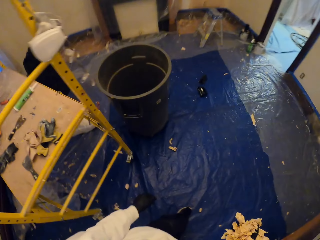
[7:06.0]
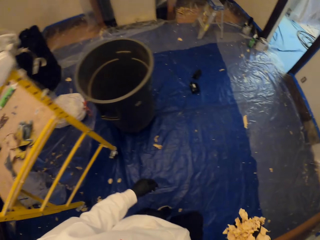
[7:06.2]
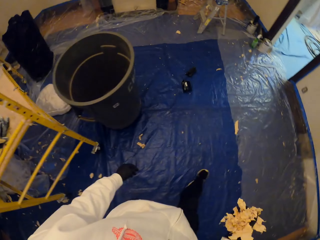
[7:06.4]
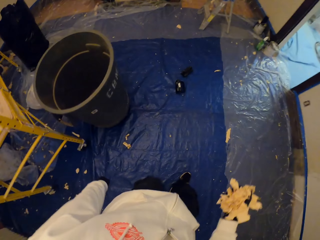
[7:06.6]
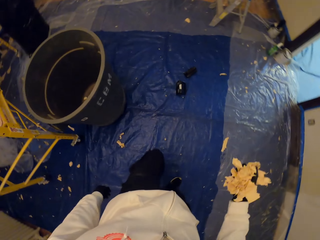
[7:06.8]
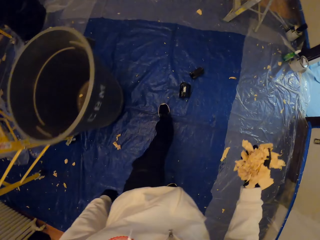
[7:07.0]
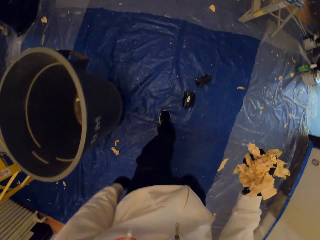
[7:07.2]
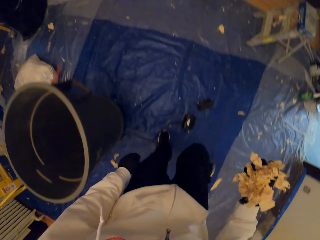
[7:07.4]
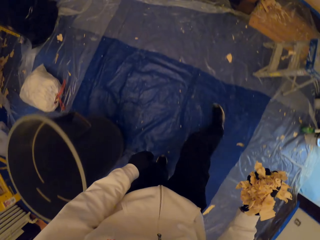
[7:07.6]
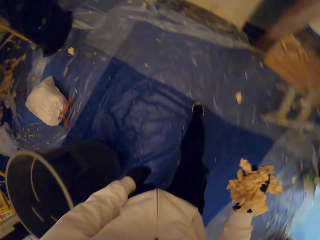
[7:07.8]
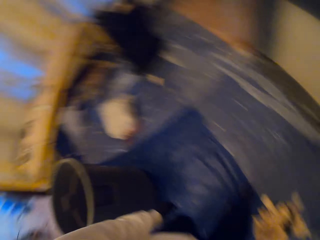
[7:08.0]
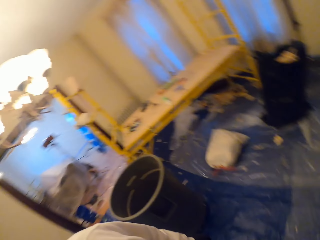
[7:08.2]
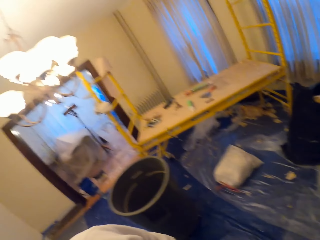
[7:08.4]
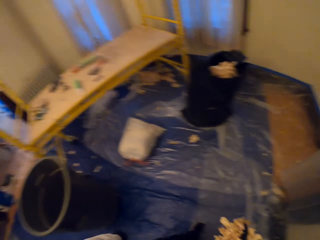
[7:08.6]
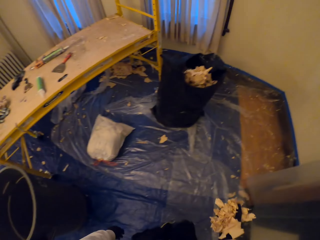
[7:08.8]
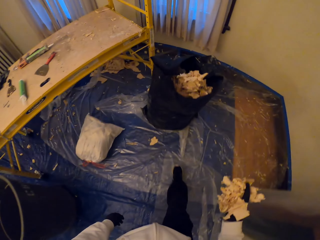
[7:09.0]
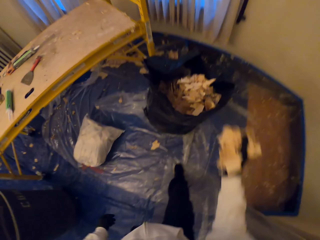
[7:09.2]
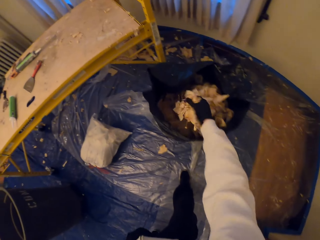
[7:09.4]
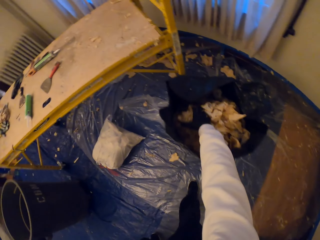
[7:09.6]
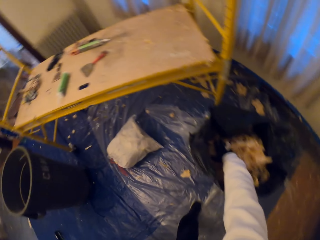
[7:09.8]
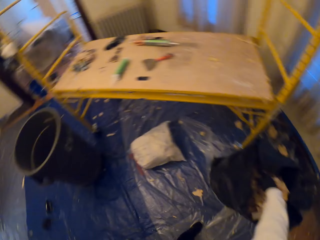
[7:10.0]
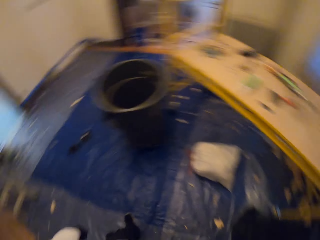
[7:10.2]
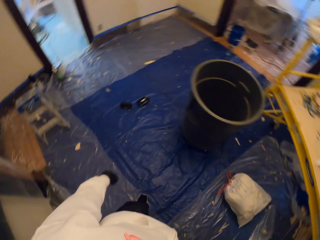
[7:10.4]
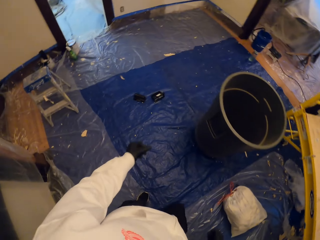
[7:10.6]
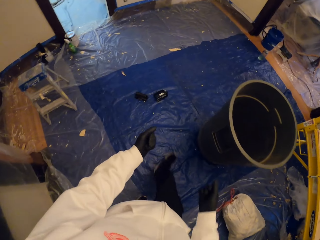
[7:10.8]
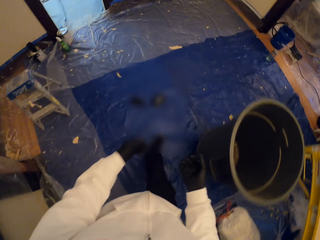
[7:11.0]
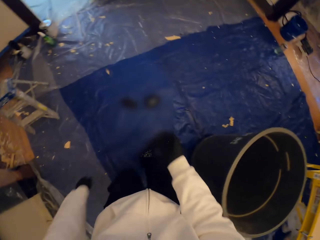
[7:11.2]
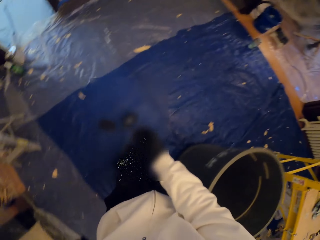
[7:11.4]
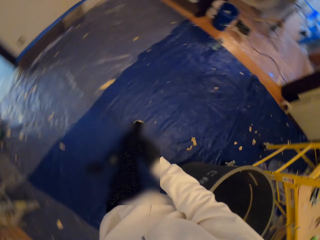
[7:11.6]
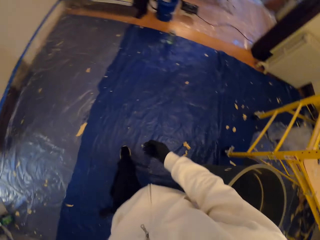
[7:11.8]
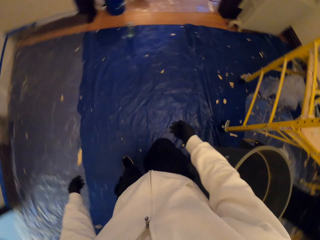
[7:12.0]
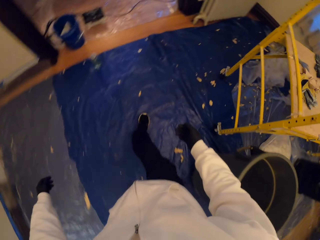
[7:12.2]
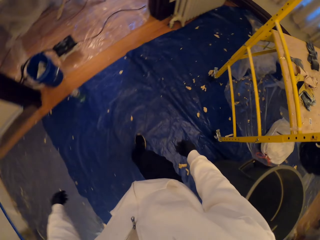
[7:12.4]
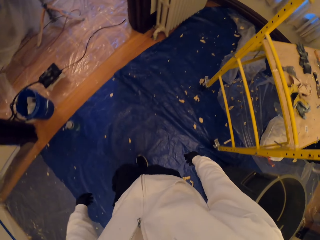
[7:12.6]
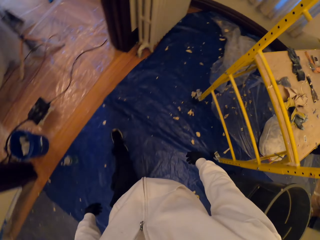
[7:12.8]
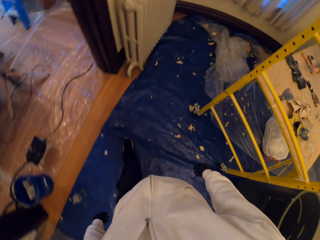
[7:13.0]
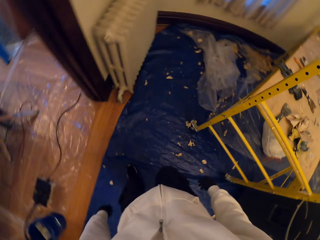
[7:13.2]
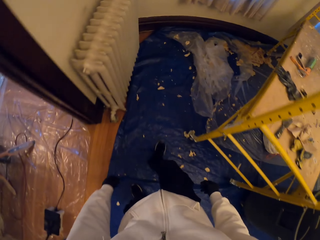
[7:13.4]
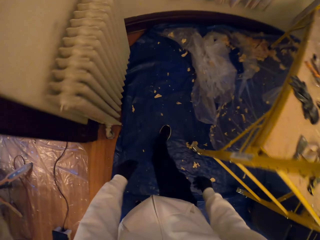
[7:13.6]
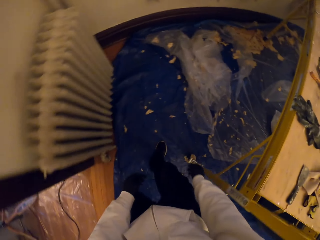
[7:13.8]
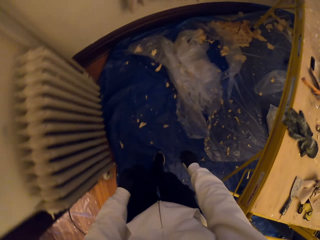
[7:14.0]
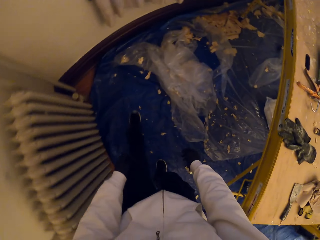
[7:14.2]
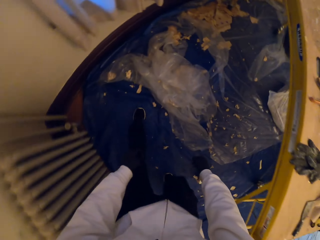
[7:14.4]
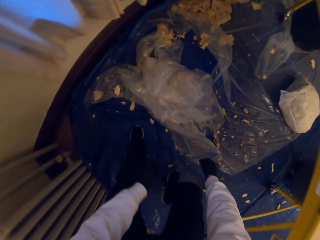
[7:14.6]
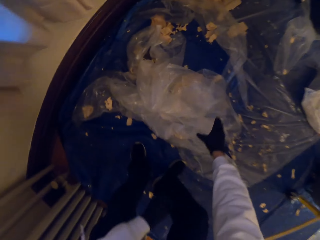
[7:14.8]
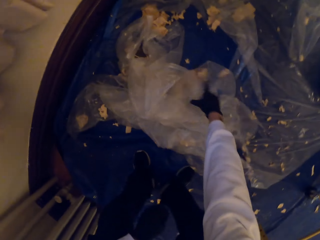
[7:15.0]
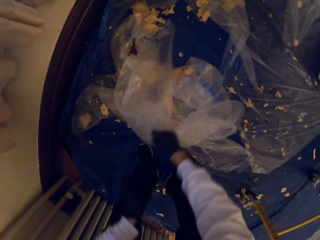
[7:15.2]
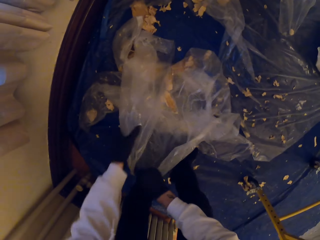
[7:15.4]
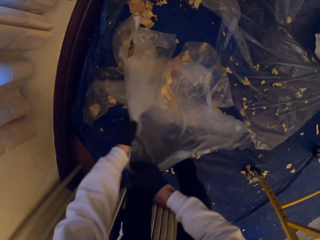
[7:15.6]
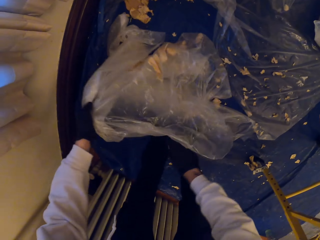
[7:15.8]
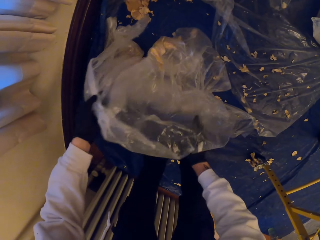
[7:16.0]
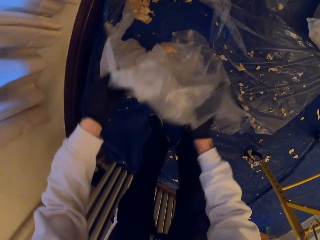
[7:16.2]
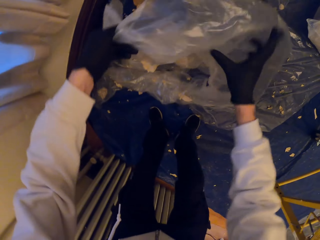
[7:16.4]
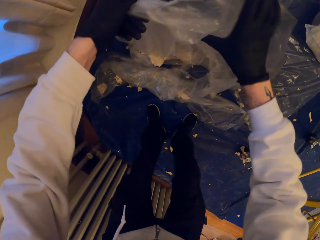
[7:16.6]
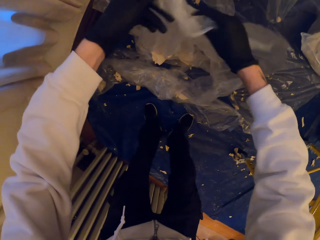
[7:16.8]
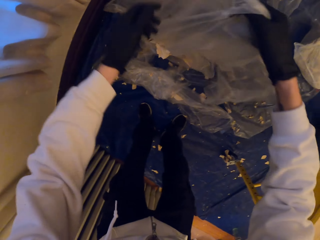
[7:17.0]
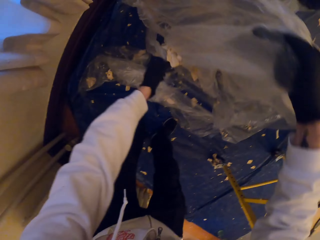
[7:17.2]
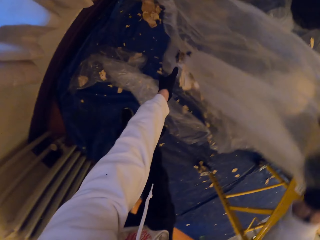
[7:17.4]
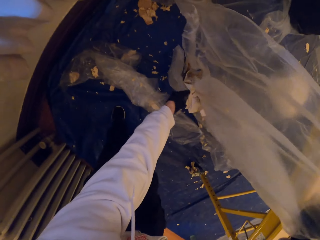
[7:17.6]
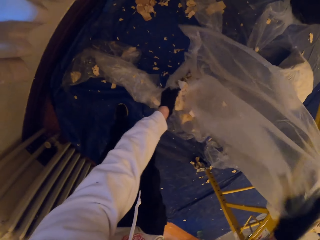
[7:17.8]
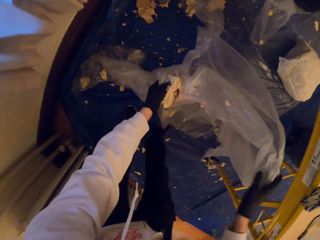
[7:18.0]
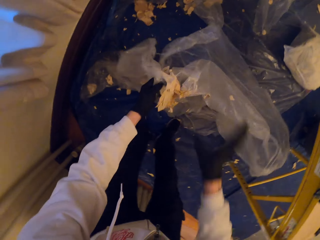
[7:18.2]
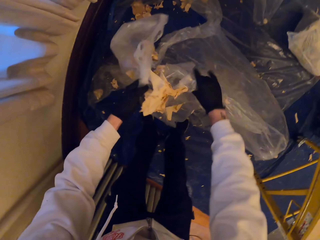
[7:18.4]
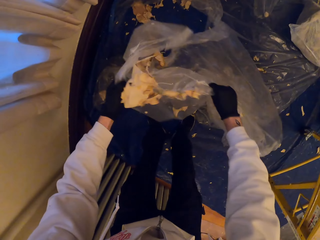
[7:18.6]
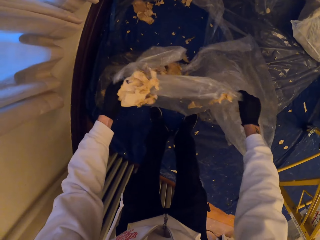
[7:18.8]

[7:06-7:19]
The camera wearer looks around. They throw wood shavings in a bag. They touch the dustbin. They walk around the apartment. They inspect a paper. They touch the paper.

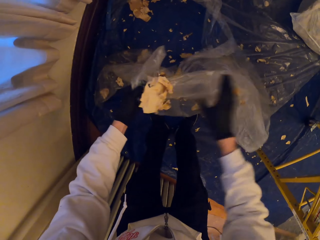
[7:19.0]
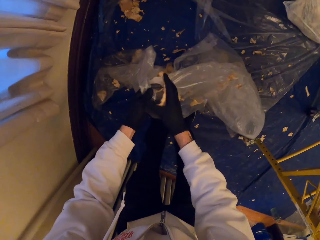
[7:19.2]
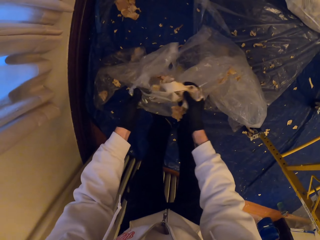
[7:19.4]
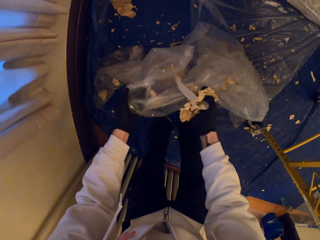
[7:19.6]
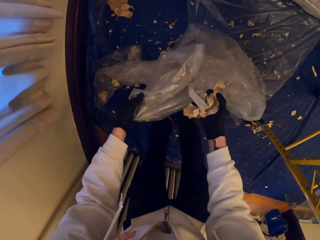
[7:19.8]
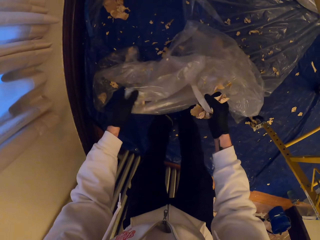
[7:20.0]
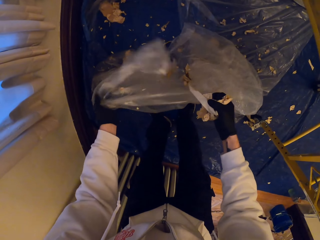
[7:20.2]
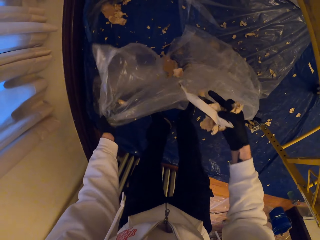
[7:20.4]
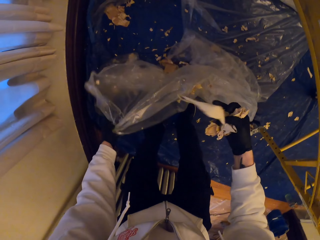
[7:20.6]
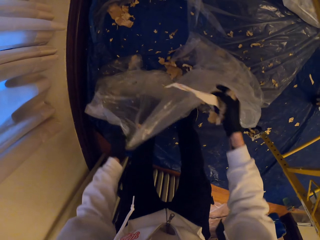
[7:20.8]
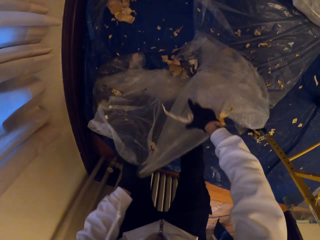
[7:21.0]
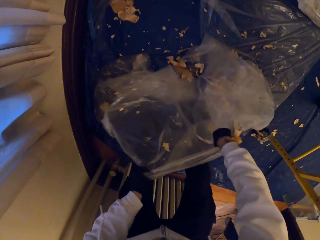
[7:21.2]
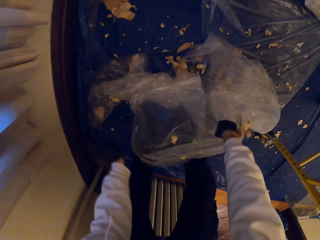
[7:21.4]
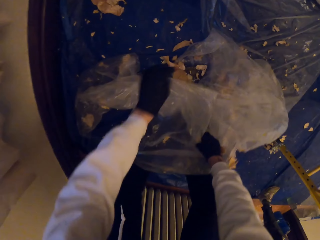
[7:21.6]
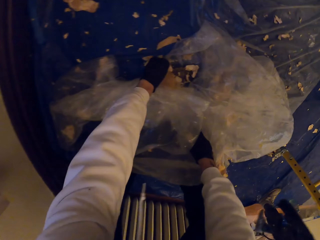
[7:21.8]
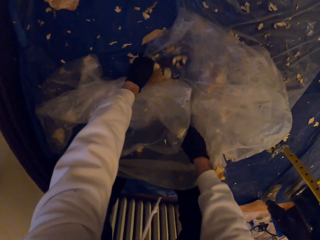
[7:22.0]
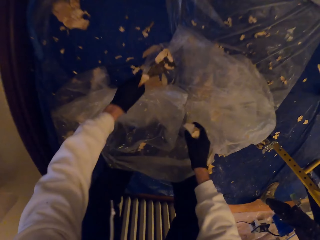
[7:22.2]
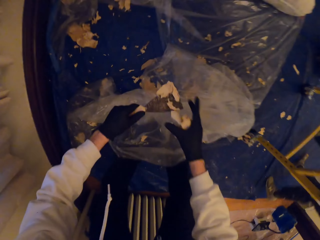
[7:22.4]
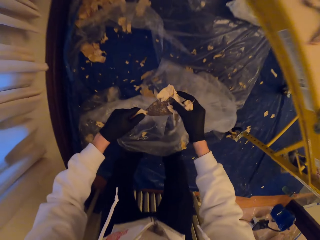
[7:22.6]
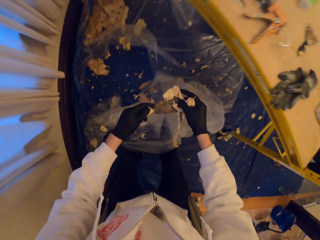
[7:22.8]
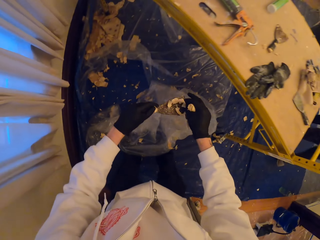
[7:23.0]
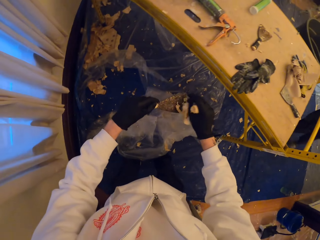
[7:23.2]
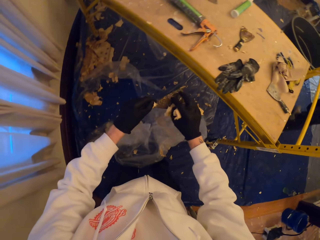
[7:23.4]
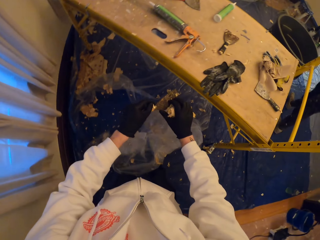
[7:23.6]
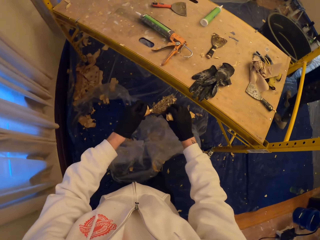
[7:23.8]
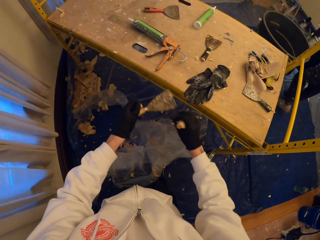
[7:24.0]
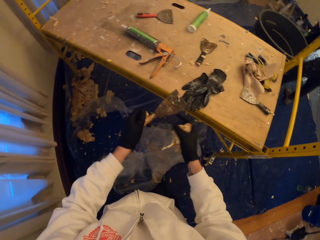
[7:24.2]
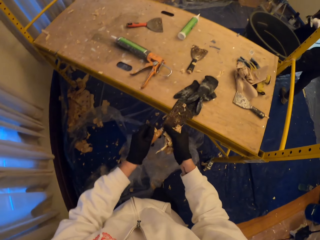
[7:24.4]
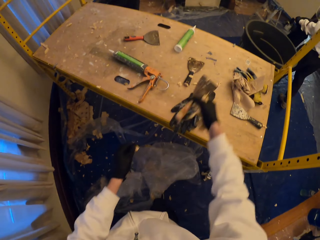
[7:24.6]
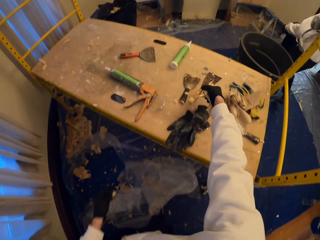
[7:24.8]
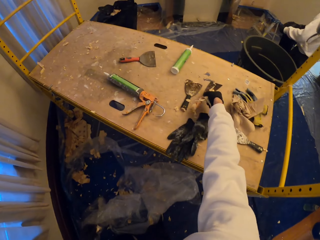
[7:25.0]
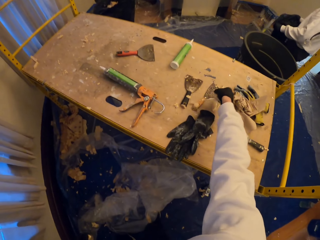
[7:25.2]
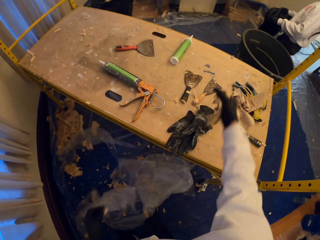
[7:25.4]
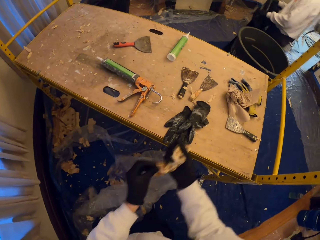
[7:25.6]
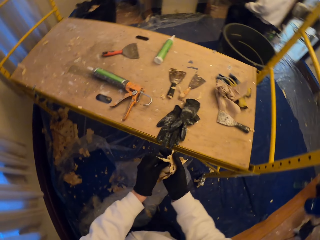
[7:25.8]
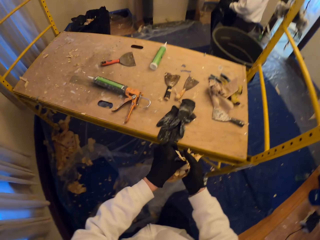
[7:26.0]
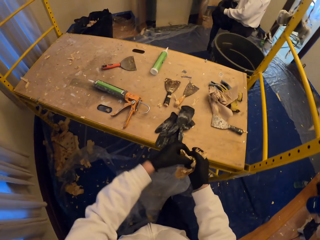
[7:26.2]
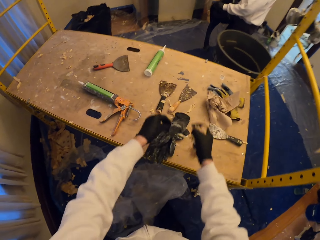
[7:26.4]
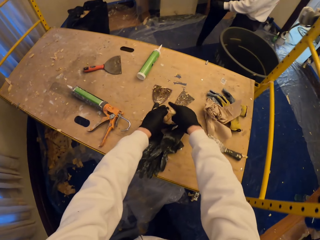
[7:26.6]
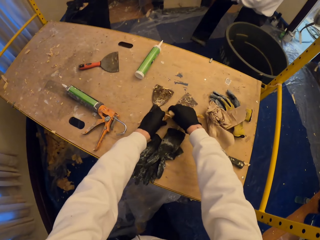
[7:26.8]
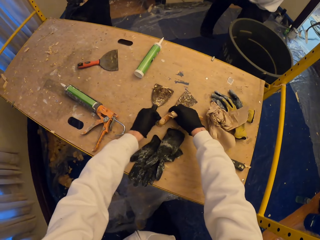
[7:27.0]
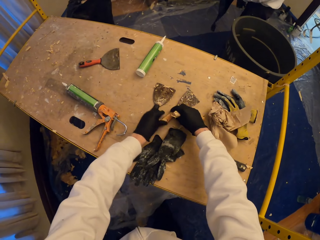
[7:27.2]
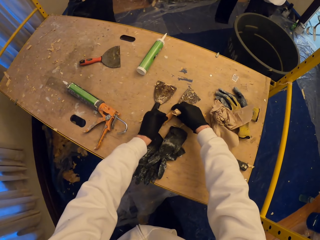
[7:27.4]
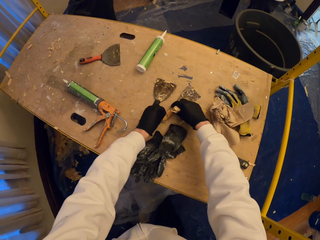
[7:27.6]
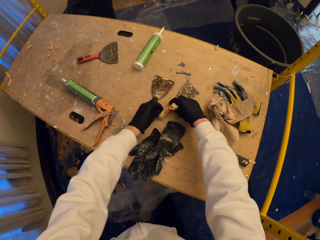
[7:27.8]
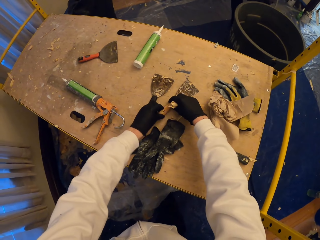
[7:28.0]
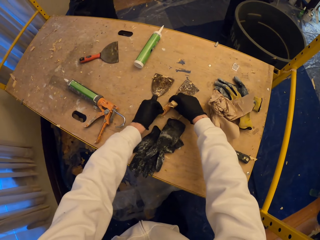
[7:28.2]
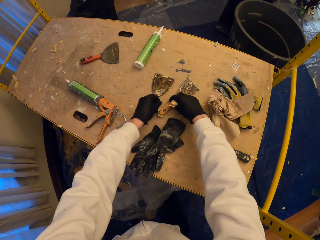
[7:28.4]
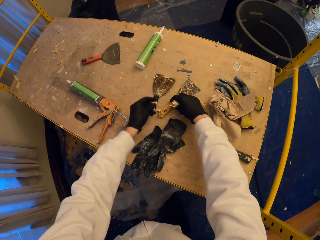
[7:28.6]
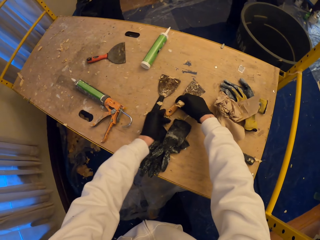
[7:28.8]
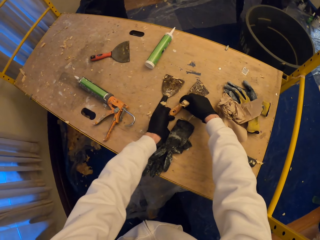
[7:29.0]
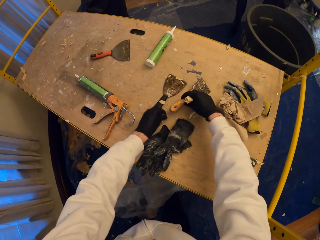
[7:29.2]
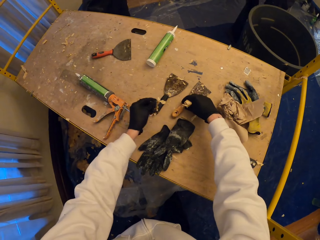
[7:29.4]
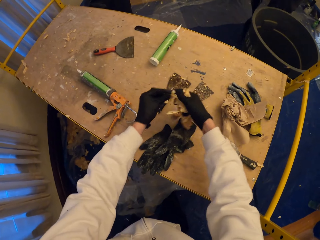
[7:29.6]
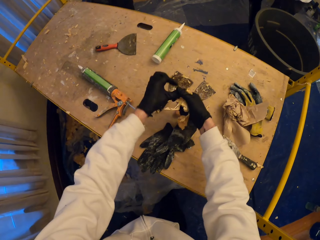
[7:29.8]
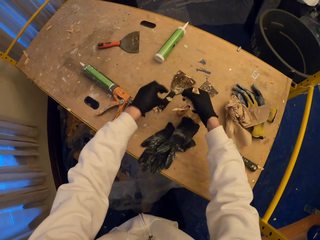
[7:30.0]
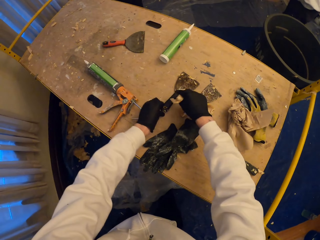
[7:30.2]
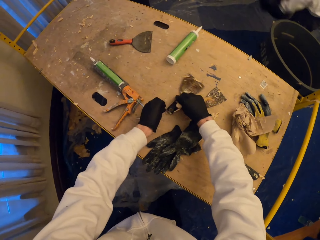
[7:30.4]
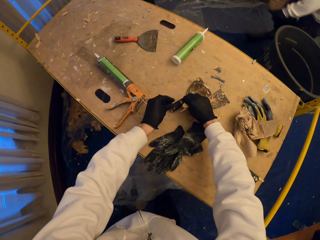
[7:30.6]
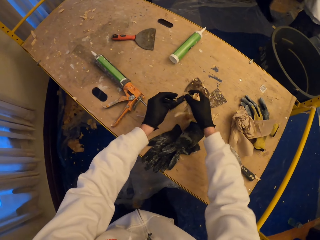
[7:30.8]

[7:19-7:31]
The camera wearer picks wood shavings from the paper. They touch the dustbin. They pick a wall scraper. They place the wall scraper on the scaffold. They stare at the wood shavings. They inspect the wall scraper.
